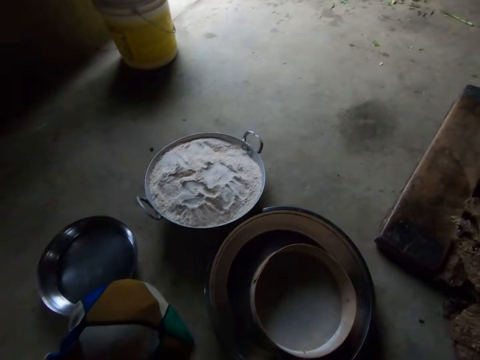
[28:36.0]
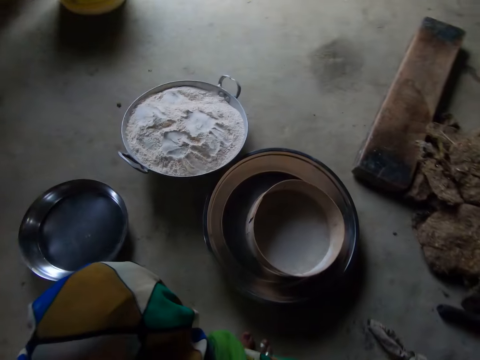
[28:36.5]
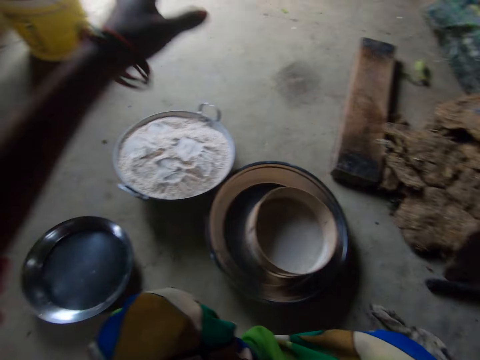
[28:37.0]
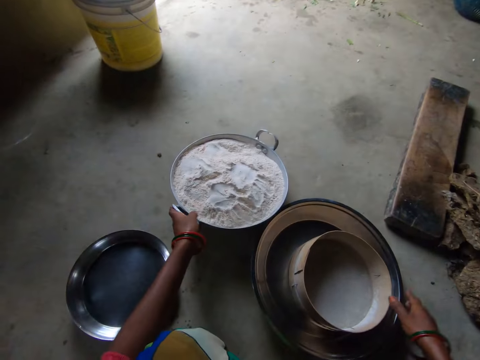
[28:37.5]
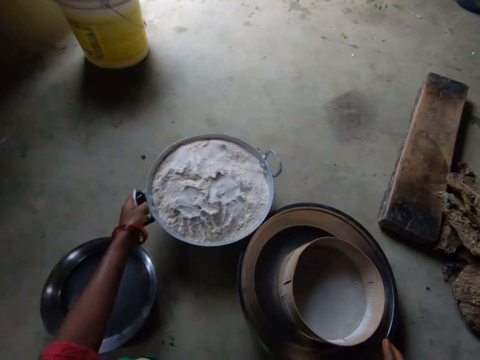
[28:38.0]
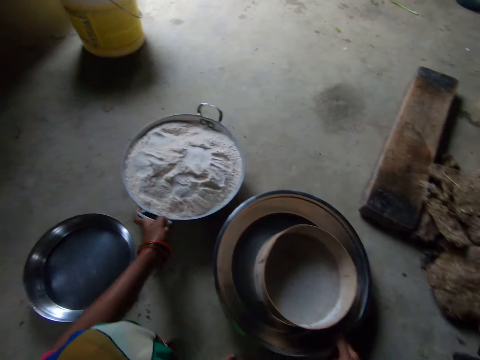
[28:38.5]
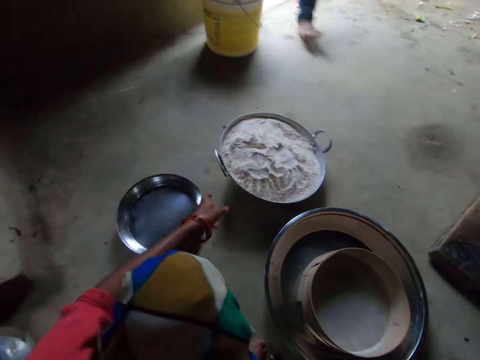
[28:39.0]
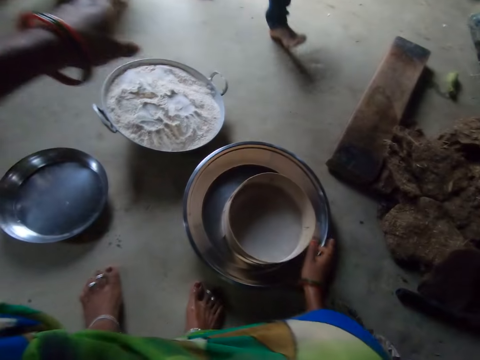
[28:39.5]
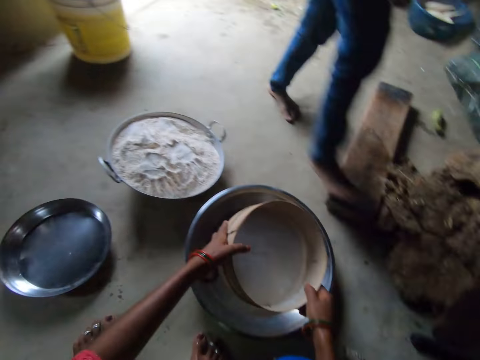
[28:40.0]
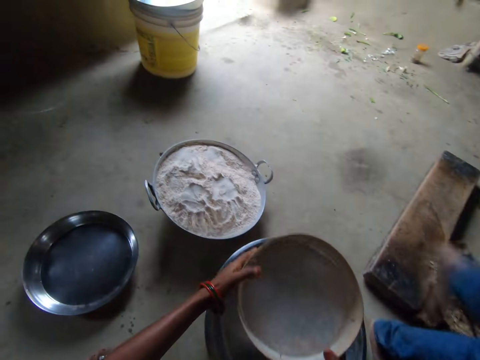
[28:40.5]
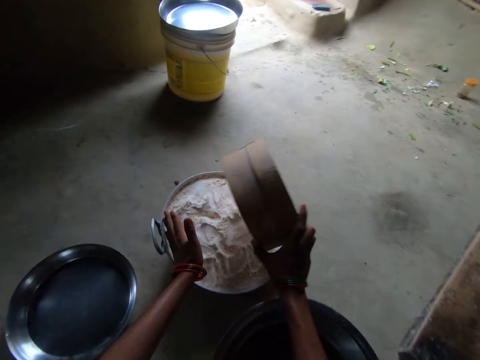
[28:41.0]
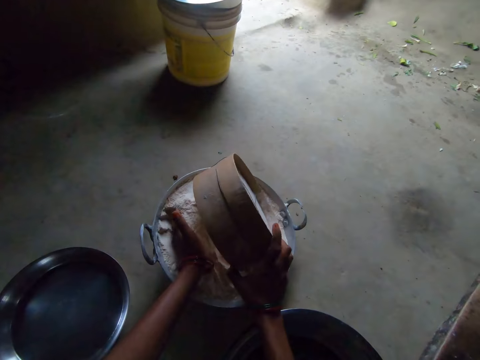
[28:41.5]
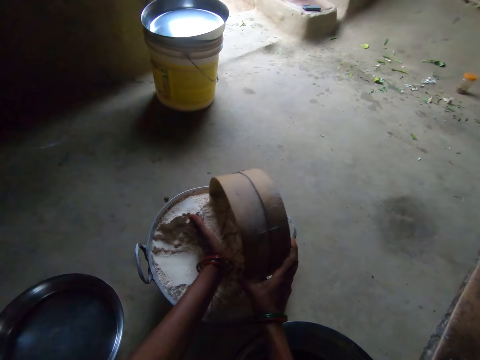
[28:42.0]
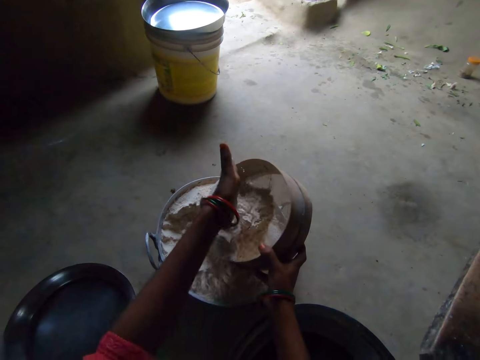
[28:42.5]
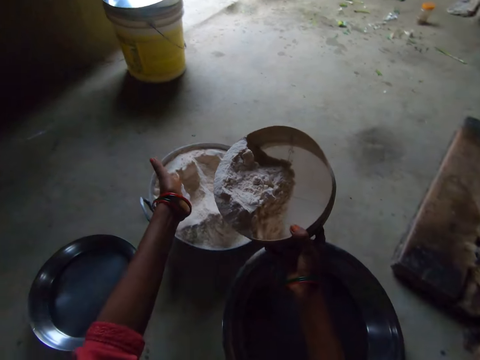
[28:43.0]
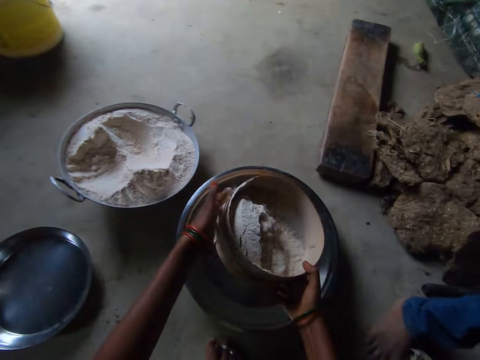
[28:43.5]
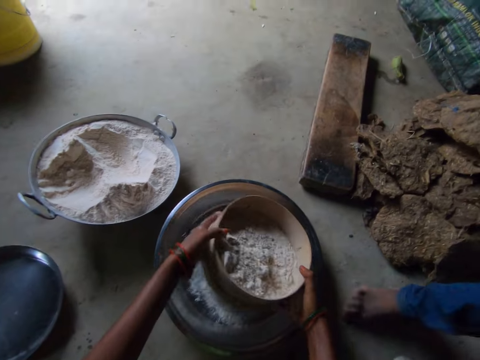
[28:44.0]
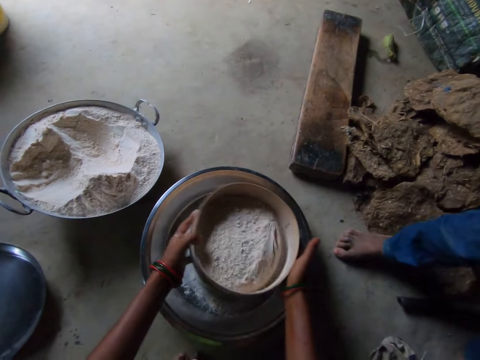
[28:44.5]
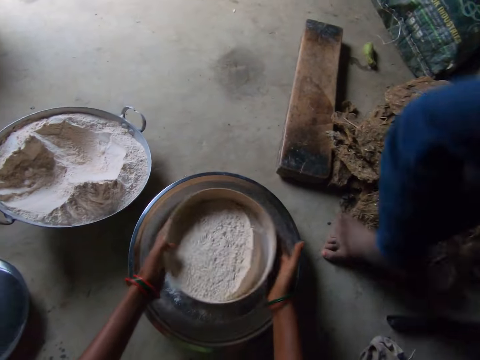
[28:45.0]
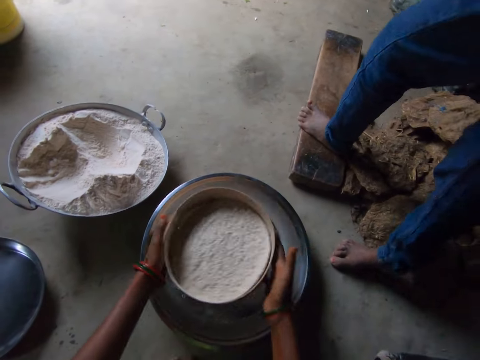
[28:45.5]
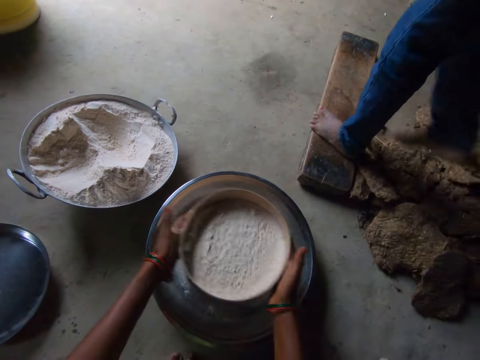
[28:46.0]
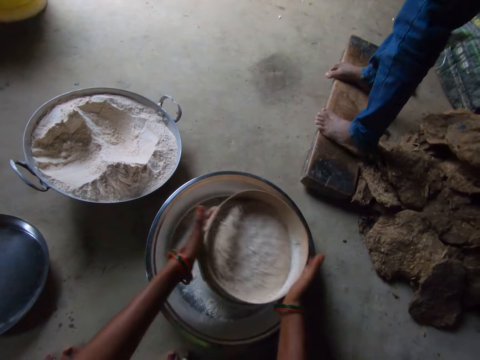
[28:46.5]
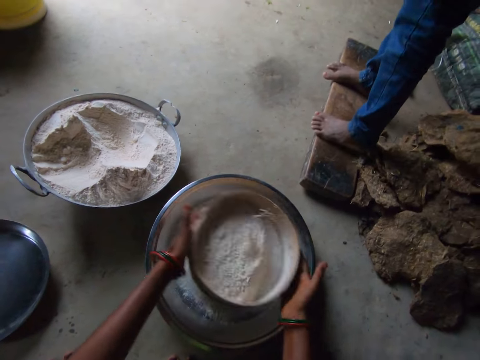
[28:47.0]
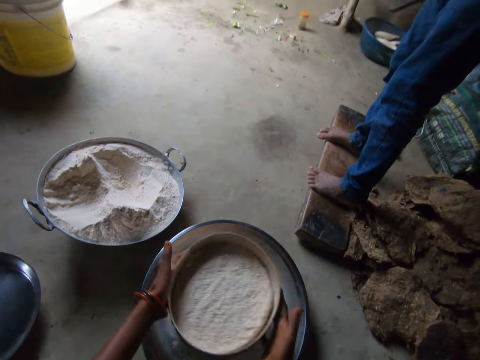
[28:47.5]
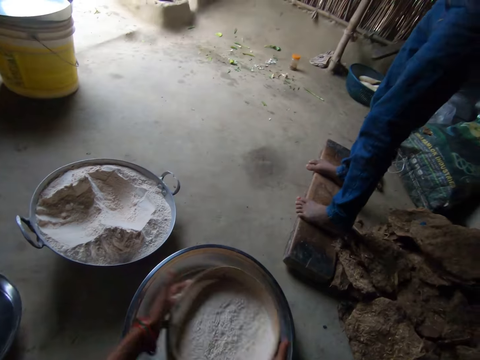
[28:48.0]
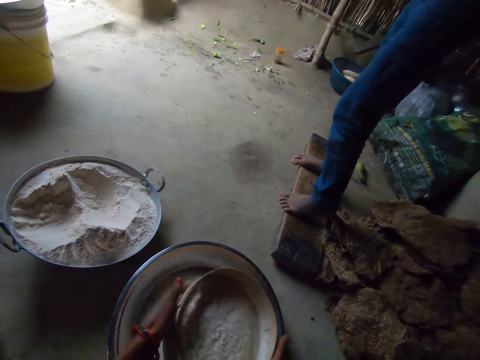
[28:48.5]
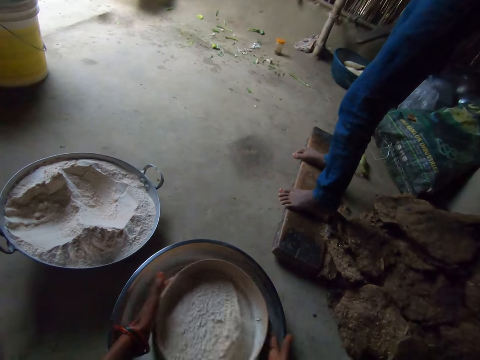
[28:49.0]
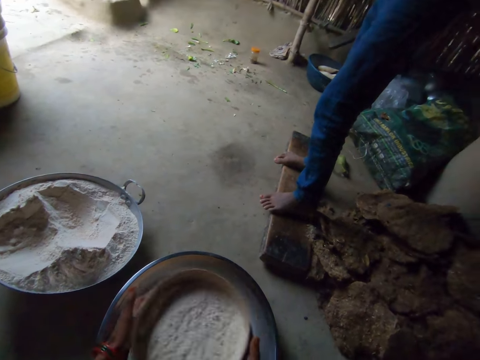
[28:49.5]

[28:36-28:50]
The camera wearer moves the sufuria of flour. A person walks in. The camera wearer picks up the sieve. They scoop flour into the sieve from the pan. They sieve the flour. The person stands on the wood. The person walks past the camera wearer.

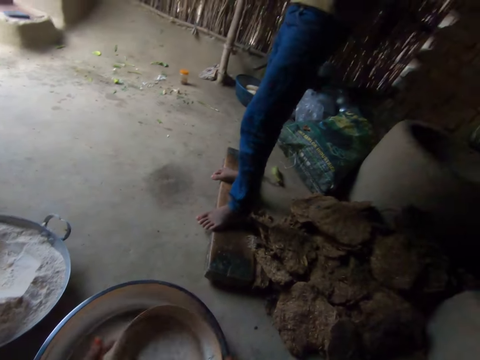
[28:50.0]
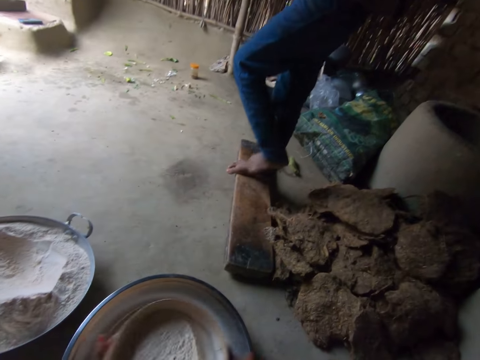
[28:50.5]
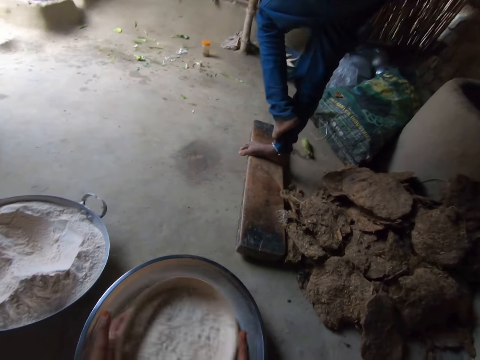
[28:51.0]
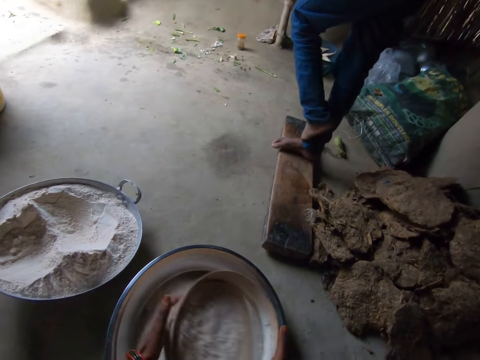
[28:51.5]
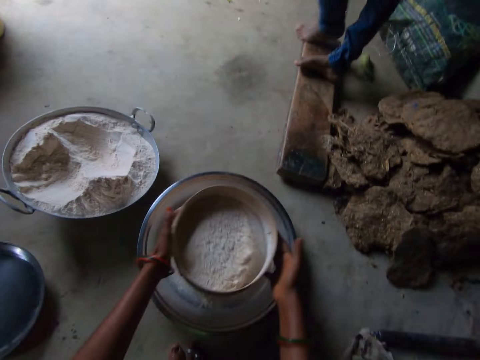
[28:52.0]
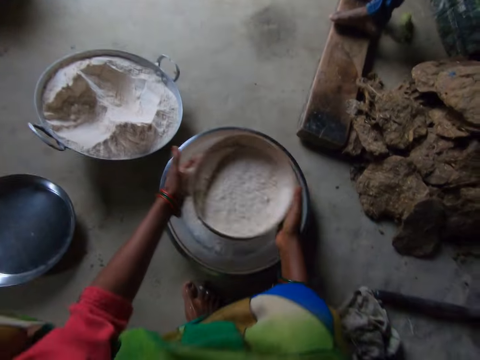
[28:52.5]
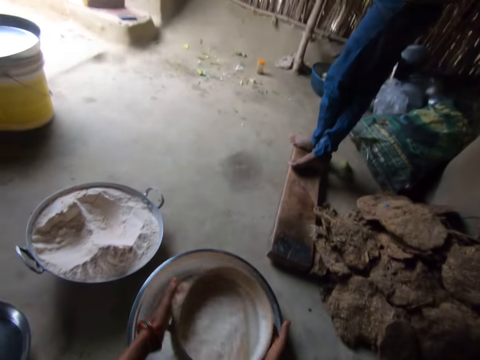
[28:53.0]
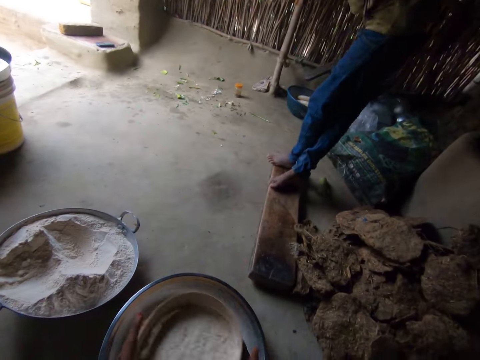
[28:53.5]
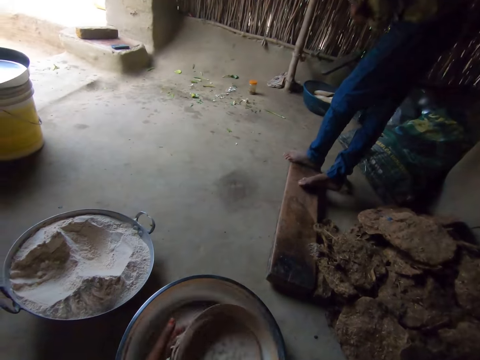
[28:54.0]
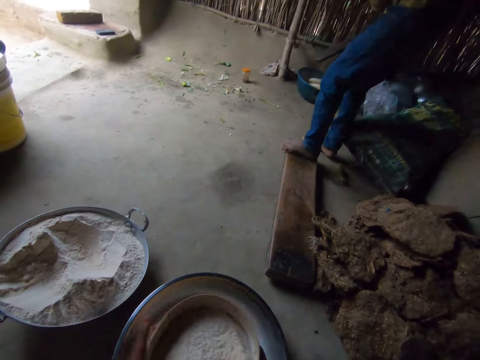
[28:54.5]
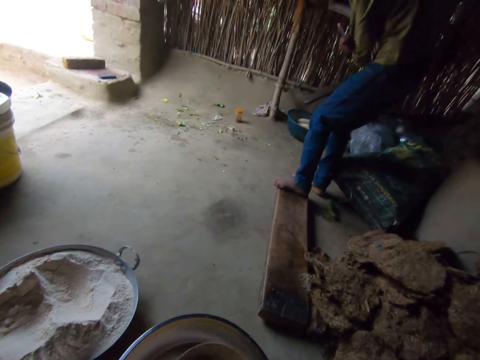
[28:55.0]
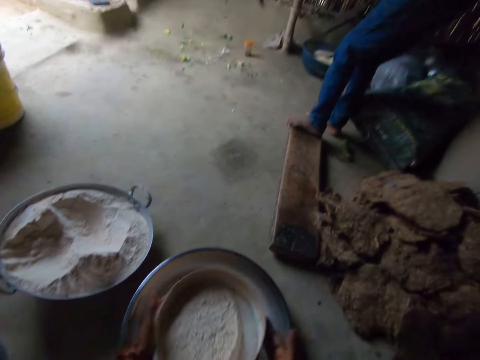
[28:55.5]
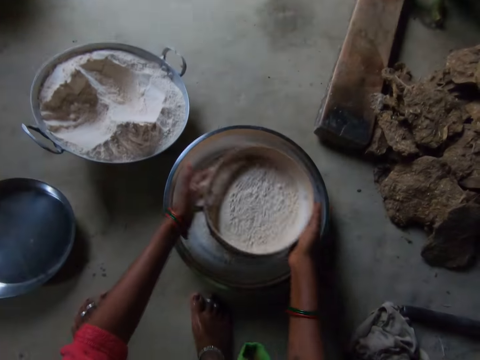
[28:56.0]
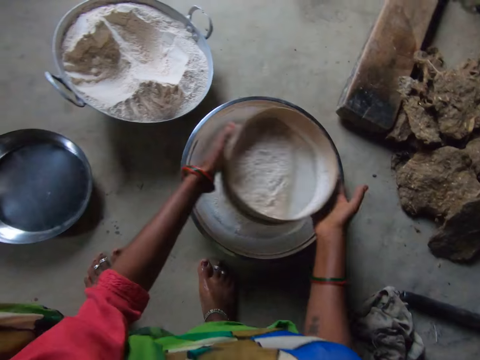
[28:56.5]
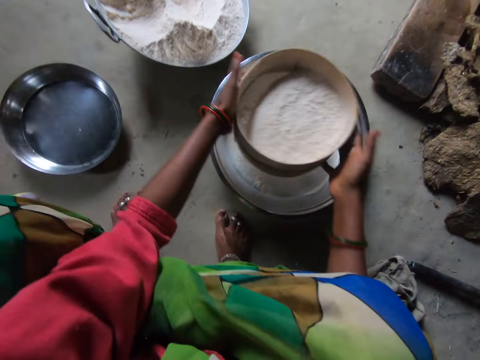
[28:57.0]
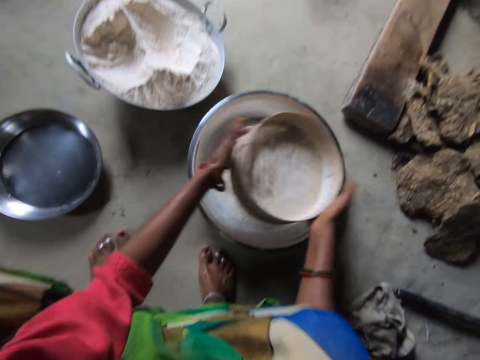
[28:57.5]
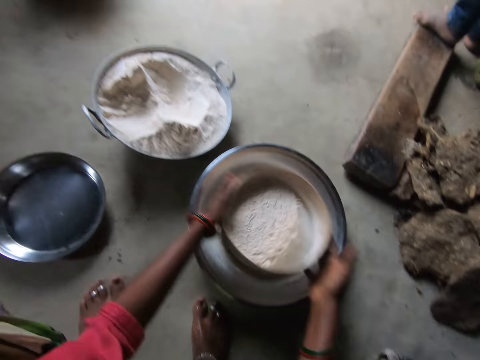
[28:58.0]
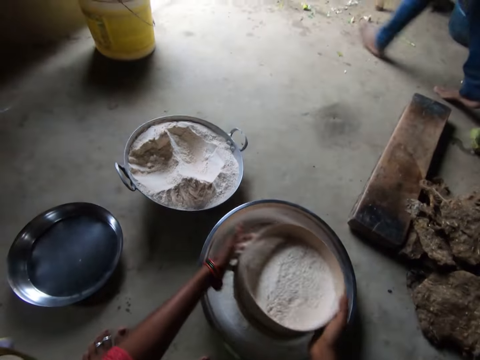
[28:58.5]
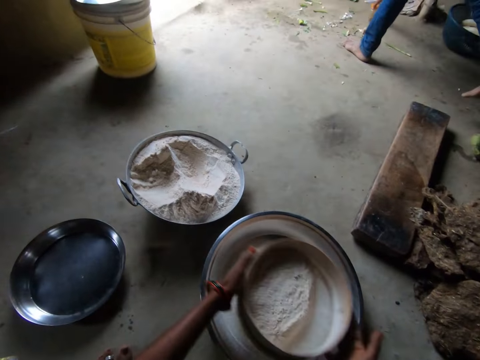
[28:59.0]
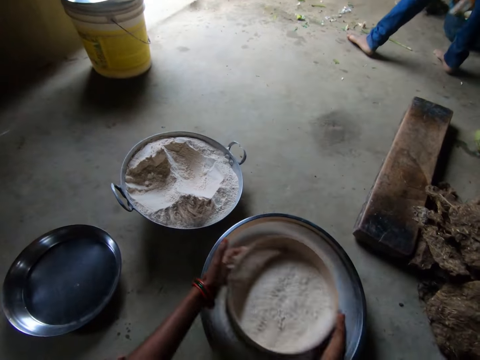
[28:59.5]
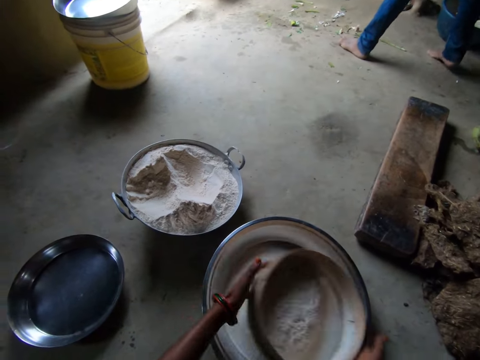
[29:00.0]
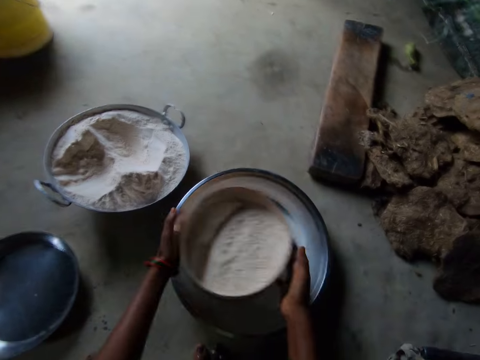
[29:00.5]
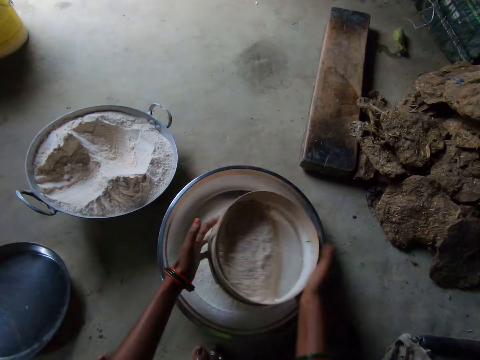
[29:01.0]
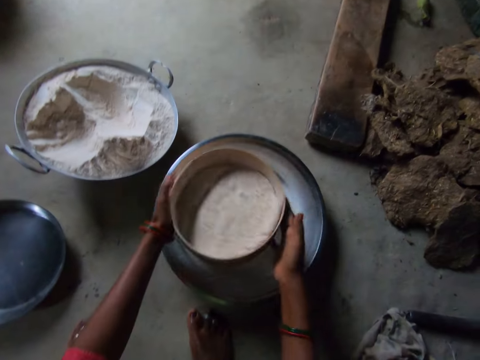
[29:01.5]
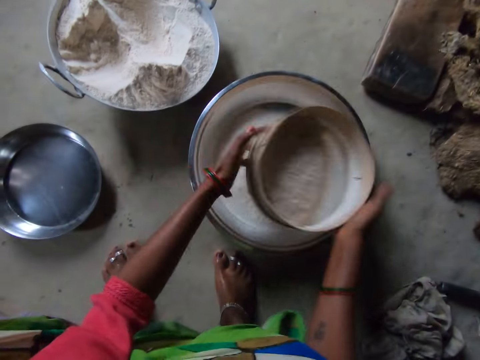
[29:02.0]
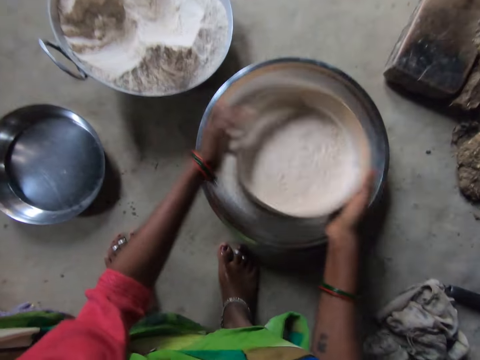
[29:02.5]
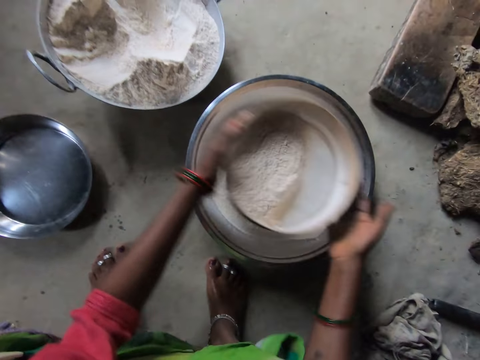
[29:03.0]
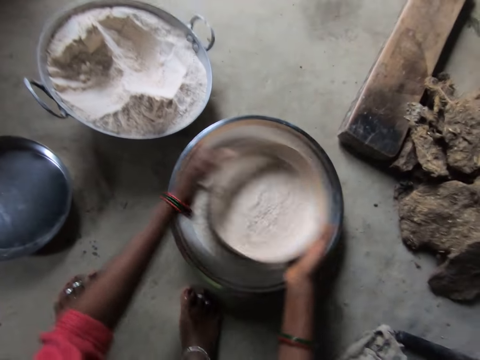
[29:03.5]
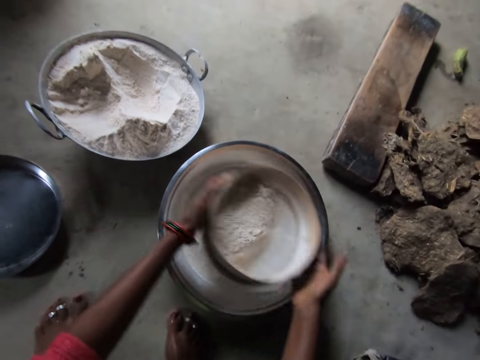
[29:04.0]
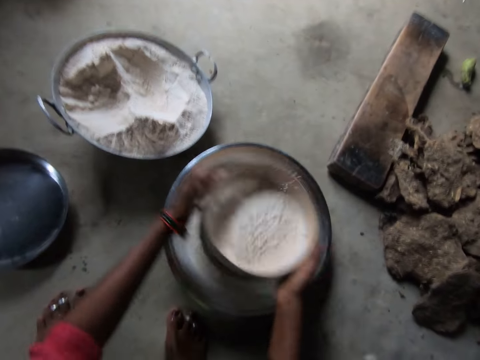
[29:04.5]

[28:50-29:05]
A person bends. The person picks up a bottle.
